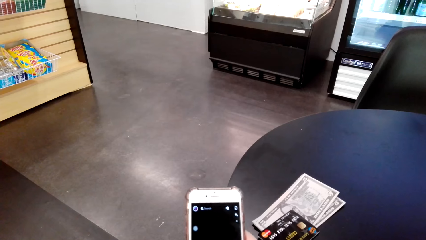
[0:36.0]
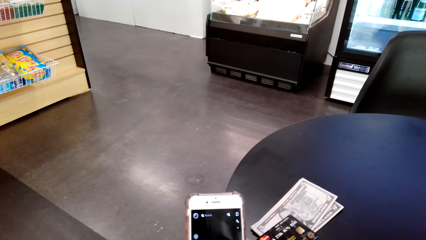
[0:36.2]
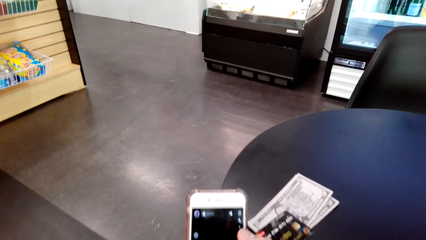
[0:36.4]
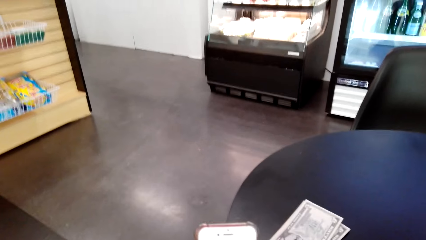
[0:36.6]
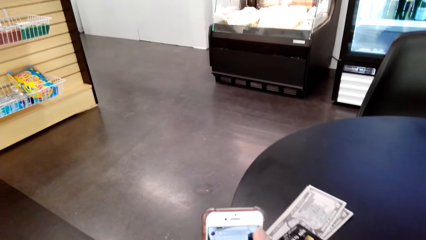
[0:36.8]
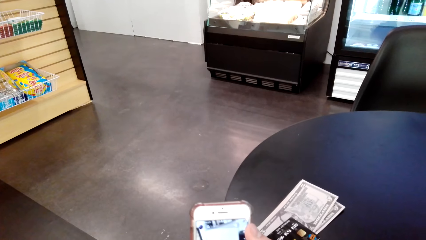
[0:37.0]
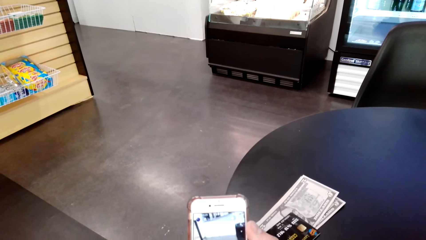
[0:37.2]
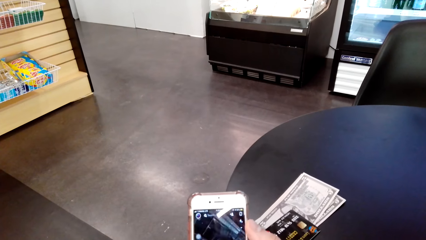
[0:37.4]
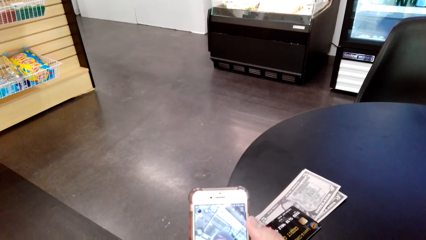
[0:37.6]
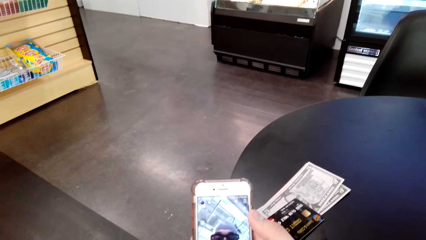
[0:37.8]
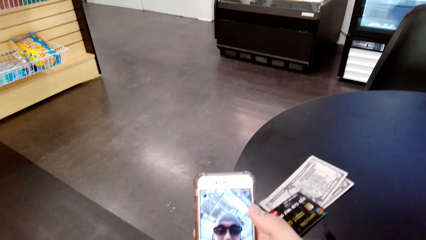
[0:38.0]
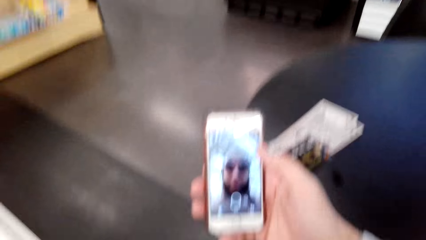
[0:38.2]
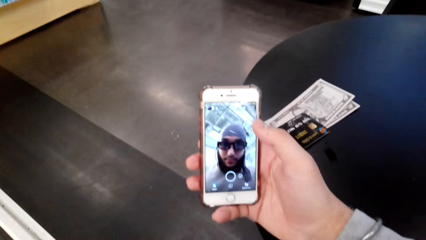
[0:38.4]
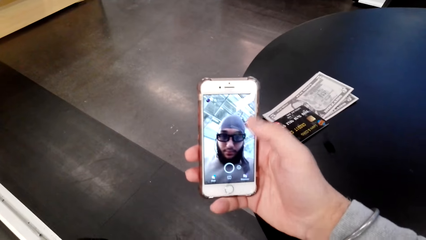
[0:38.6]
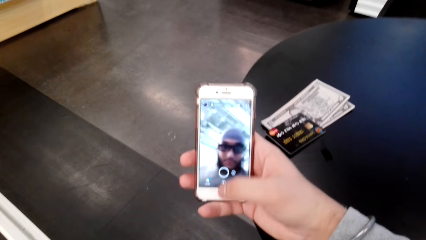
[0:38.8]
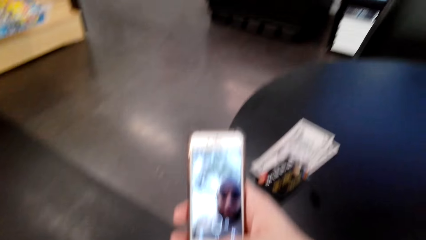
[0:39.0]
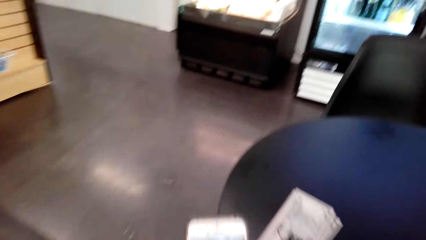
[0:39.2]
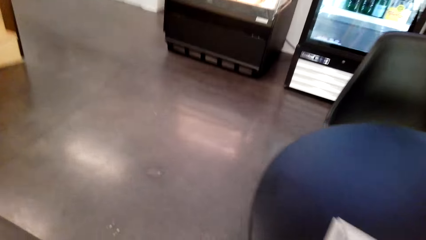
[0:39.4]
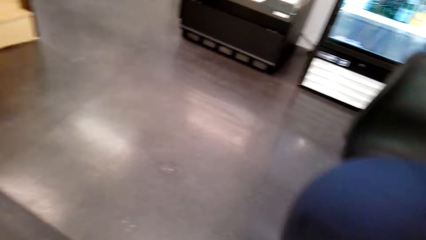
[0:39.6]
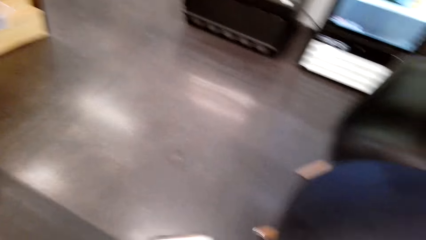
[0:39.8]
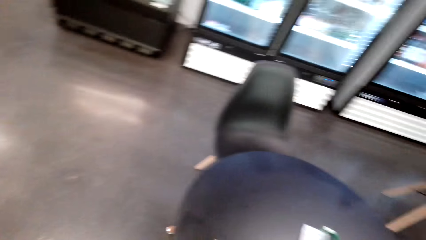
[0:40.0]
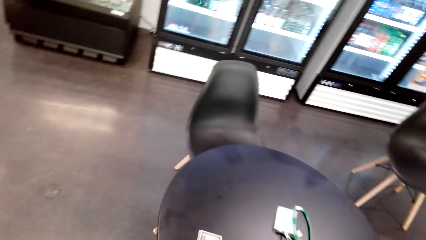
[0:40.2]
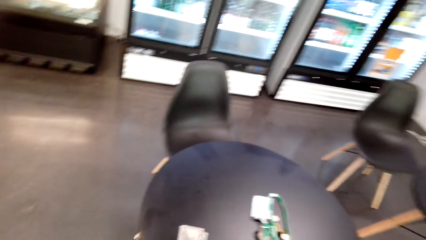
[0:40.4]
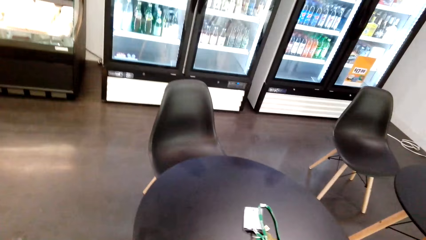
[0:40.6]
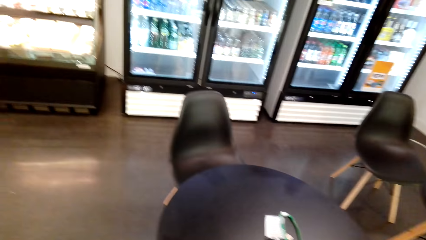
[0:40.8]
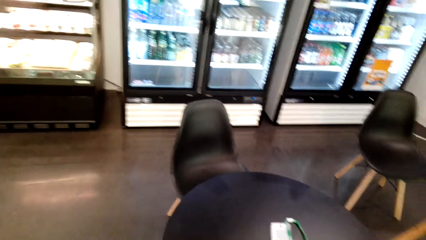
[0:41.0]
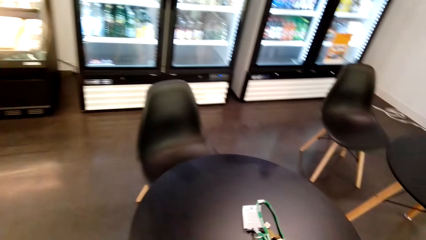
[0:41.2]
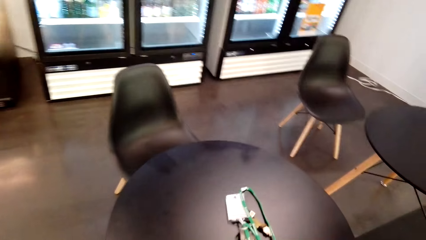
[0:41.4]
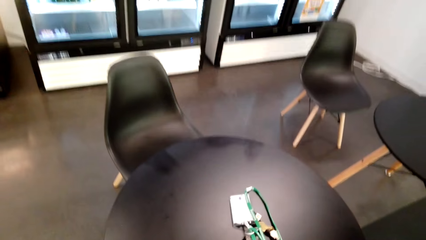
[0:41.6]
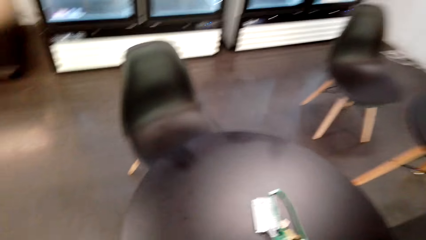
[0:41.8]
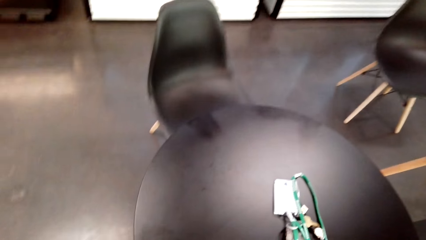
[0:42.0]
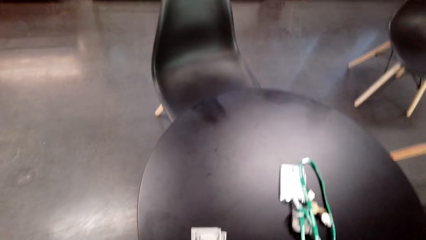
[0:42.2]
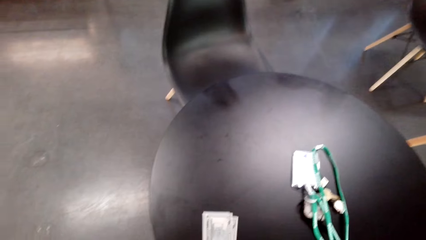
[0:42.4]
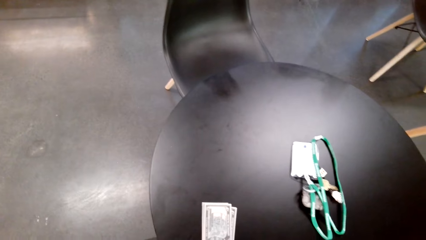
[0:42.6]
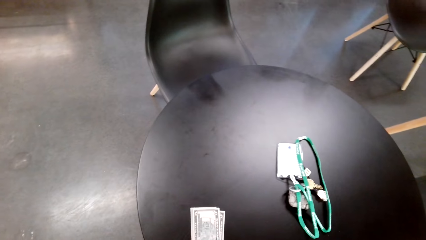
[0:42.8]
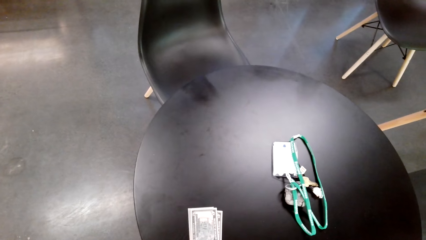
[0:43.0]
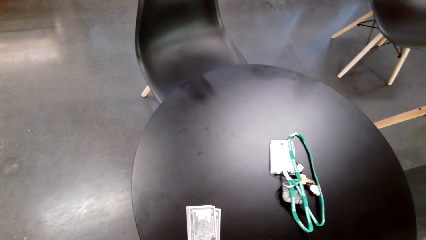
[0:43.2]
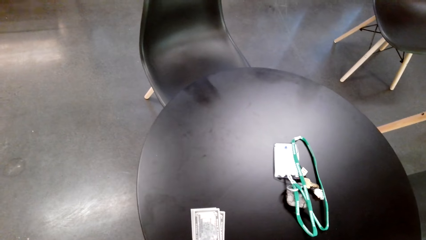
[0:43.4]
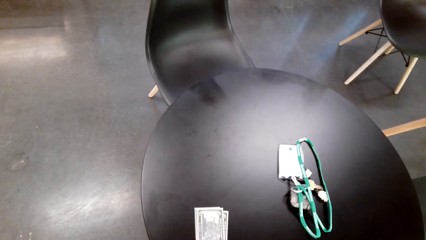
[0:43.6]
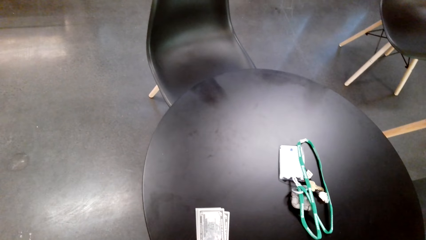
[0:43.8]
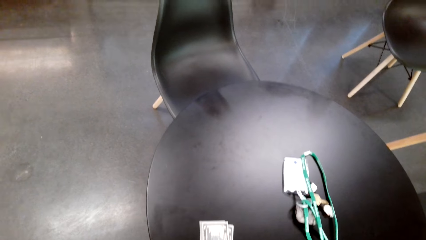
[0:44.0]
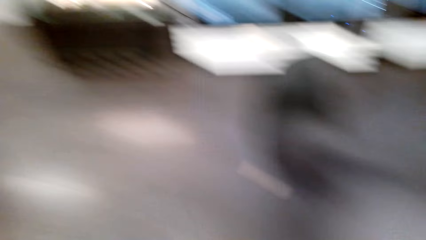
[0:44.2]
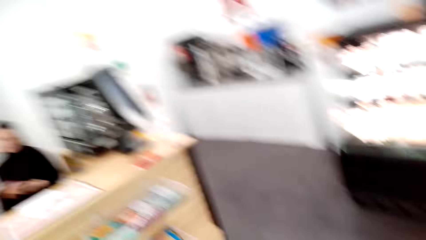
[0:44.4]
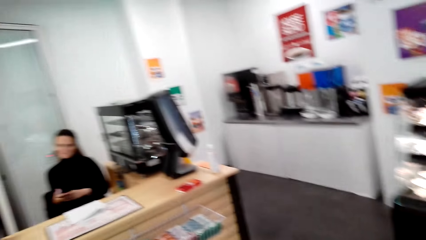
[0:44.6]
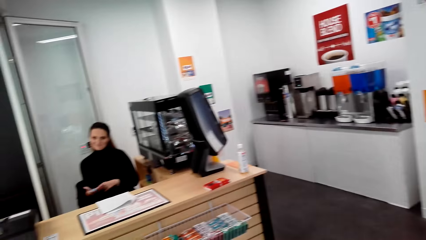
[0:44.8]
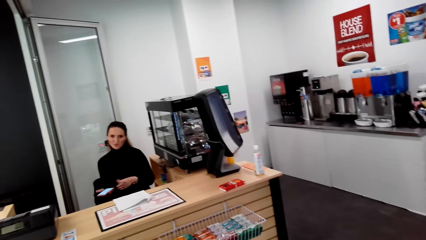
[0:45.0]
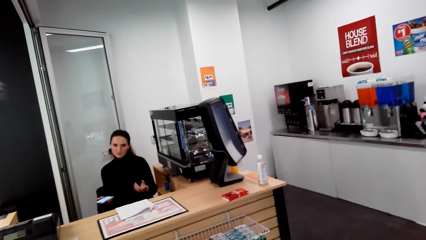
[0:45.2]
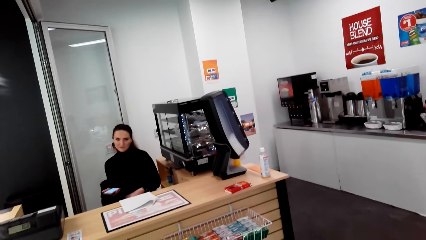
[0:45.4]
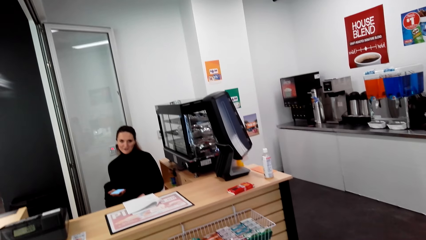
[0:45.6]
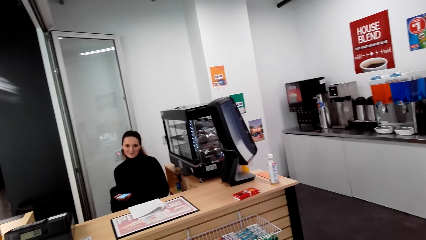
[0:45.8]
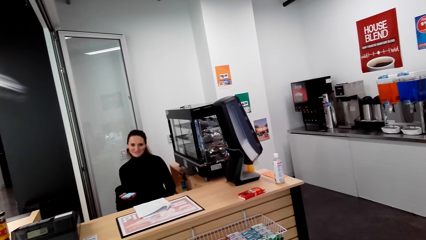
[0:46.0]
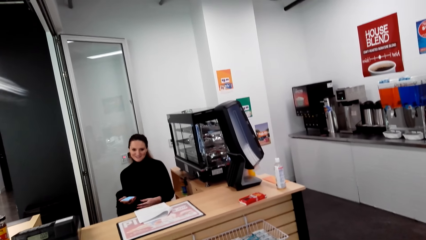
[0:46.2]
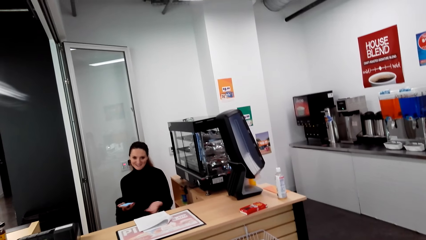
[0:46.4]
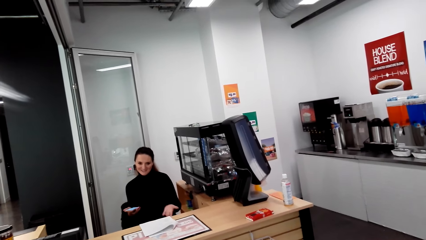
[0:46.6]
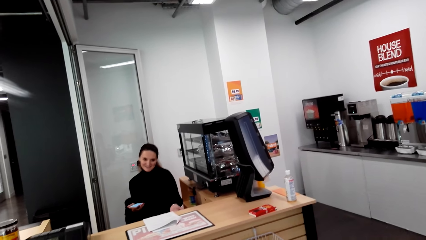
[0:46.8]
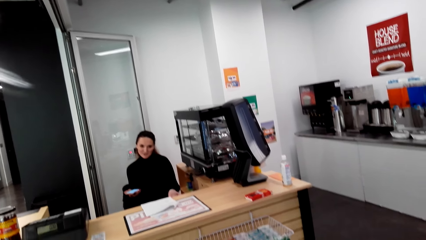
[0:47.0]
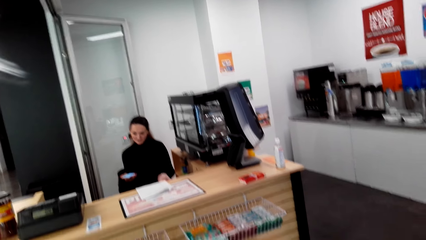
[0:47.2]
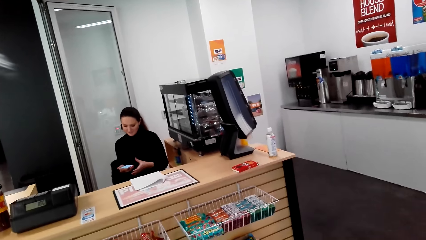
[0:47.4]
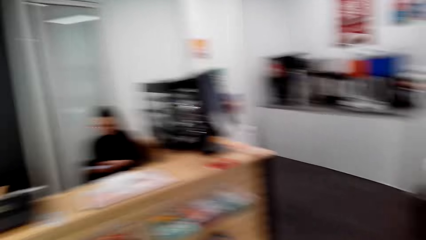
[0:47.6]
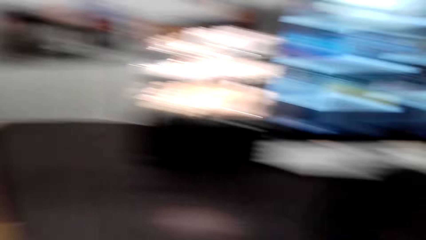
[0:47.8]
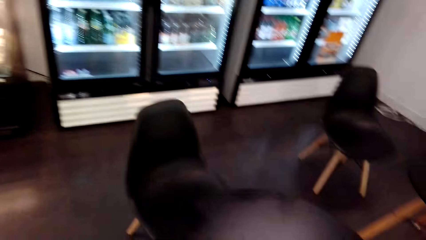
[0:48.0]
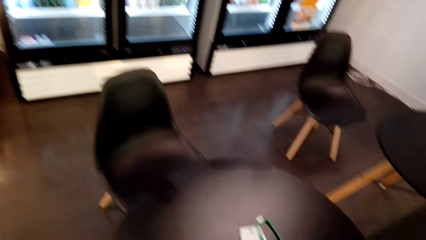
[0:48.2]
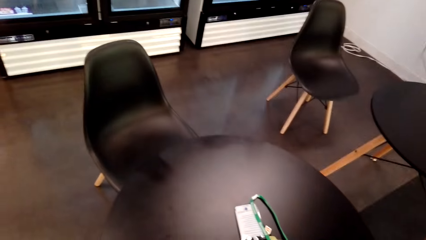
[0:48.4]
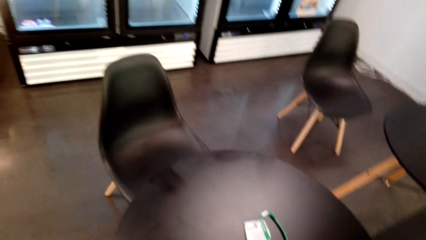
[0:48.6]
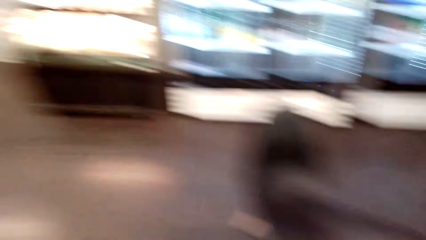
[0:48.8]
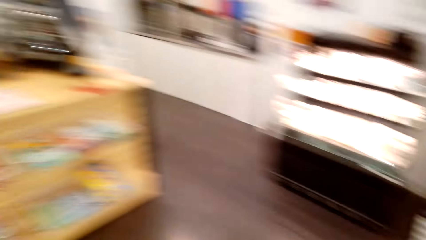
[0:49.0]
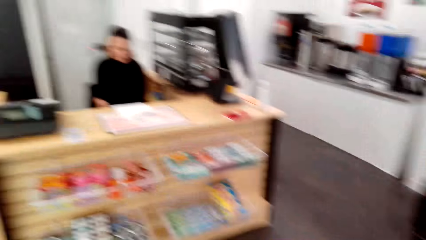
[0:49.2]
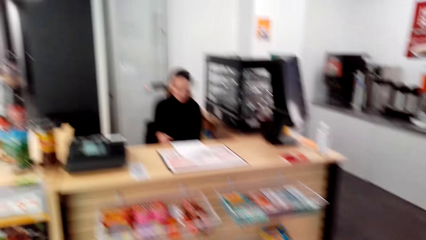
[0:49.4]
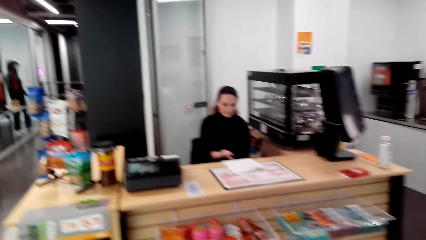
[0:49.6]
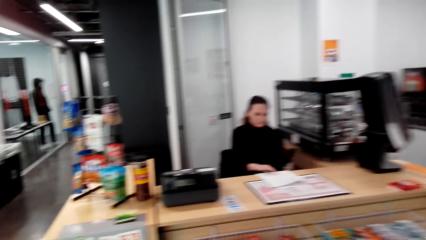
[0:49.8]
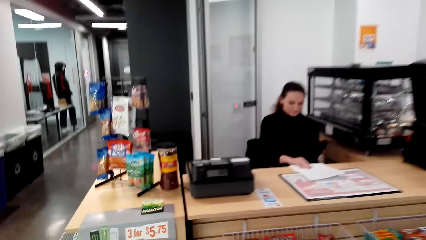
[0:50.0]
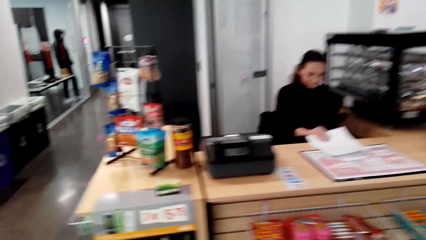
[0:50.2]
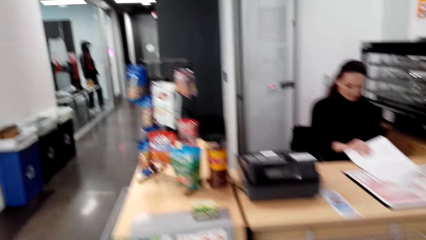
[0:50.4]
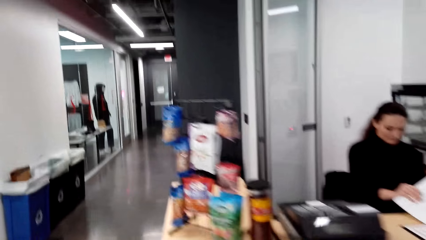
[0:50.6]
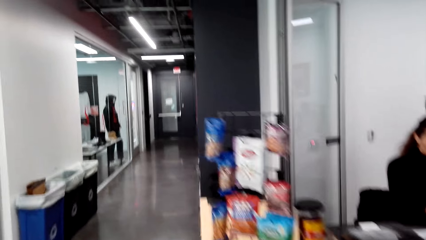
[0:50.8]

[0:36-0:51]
The camera wearer scrolls through his cellphone. A woman converses with the camera wearer. The camera wearer stands up. He looks around. He walks in the mall.
